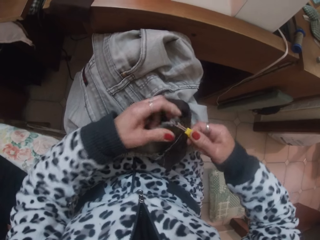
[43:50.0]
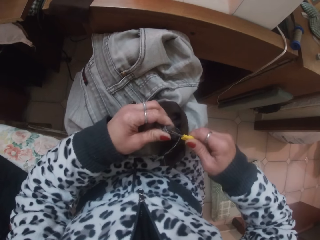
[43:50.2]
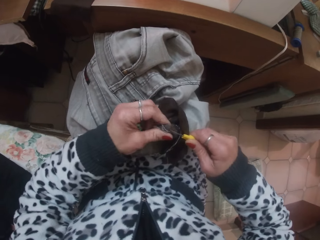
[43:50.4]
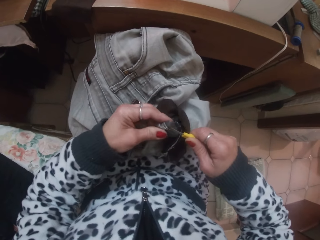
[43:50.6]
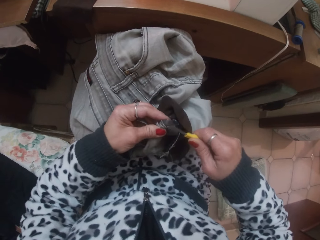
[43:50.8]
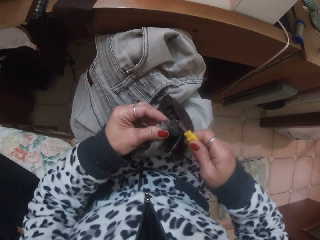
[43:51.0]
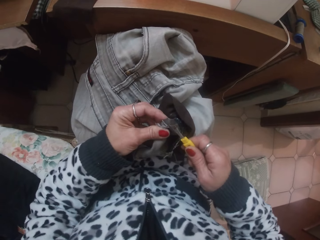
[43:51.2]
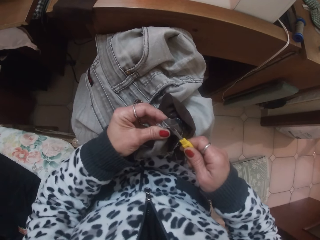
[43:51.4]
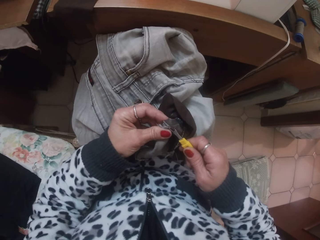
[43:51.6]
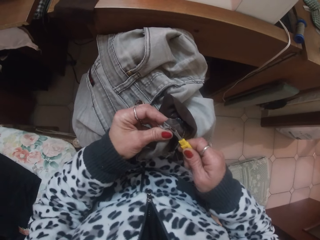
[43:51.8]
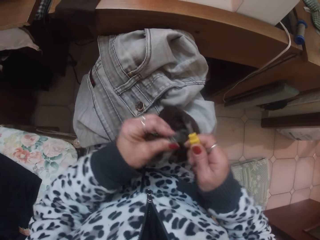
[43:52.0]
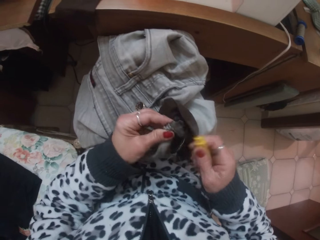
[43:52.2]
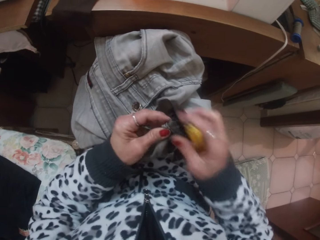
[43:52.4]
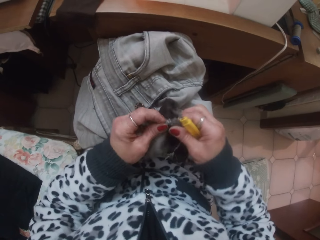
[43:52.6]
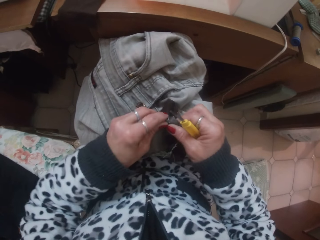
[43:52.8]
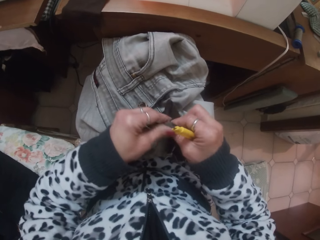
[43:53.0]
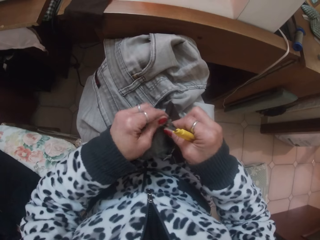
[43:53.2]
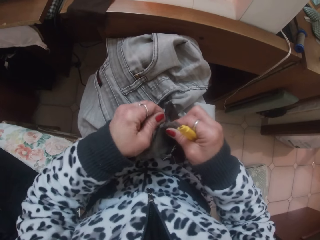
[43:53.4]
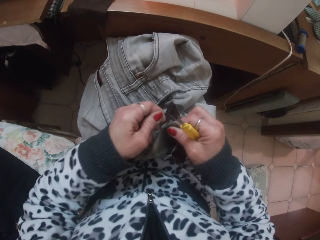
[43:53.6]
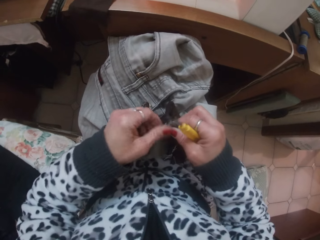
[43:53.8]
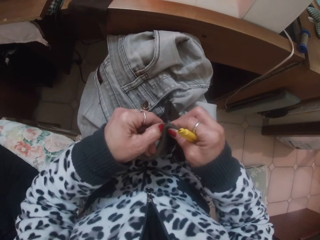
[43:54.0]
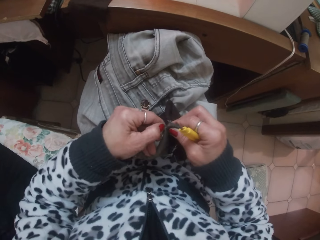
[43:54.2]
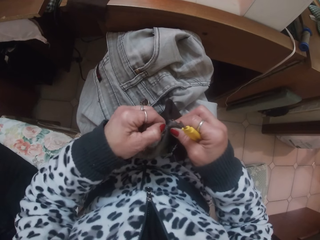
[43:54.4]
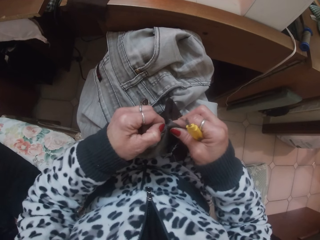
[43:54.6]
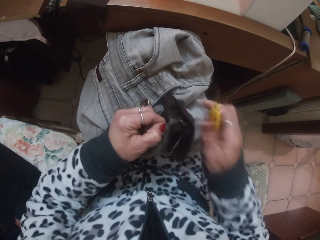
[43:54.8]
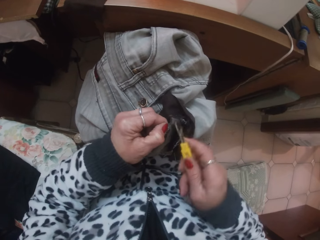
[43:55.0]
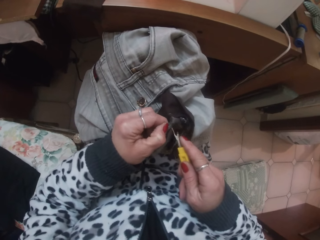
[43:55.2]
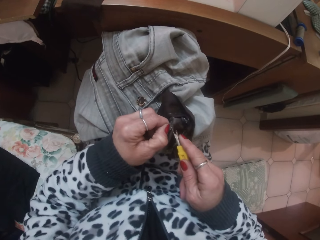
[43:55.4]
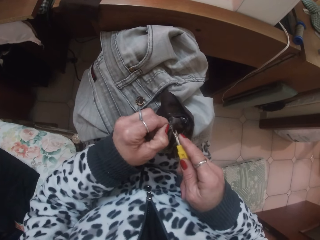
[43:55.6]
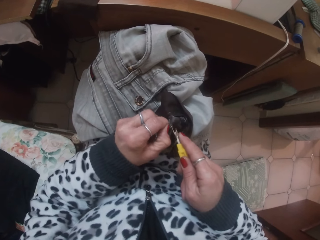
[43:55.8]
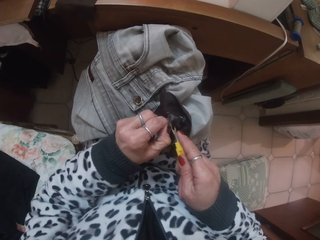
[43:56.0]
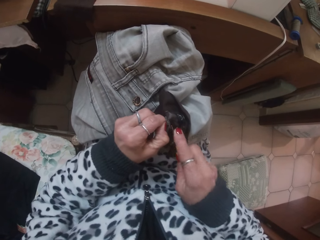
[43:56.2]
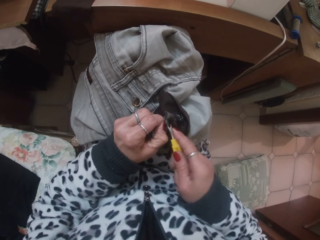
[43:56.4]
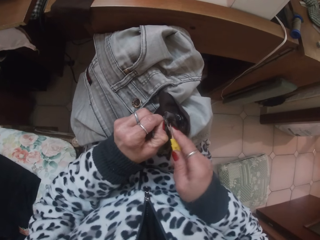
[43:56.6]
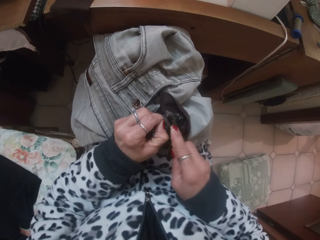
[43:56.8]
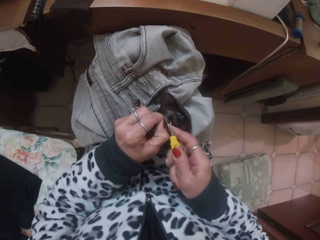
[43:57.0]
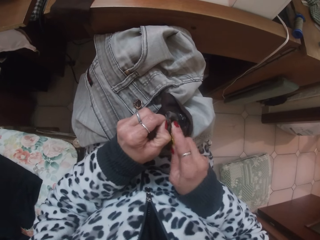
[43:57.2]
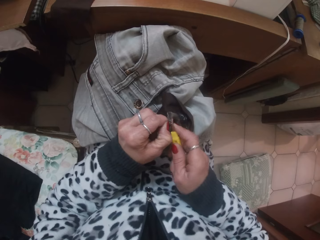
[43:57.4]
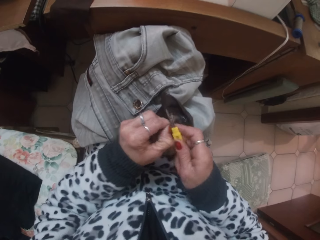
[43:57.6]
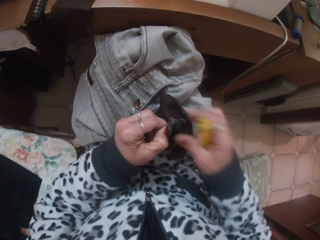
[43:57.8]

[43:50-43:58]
The camera wearer pulls on the loosened part of the jean with her left hand.

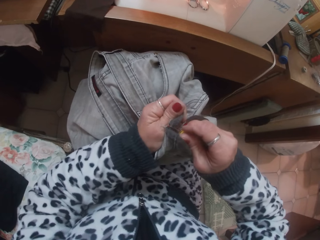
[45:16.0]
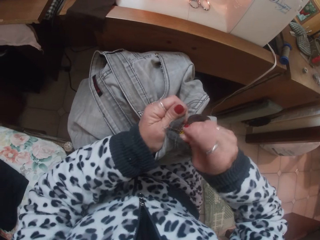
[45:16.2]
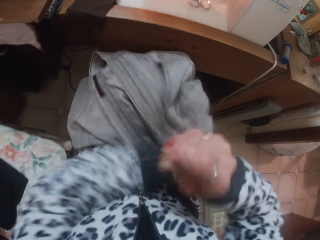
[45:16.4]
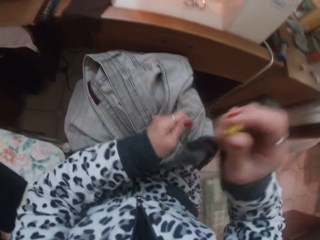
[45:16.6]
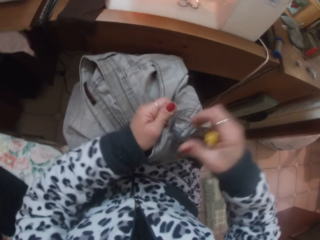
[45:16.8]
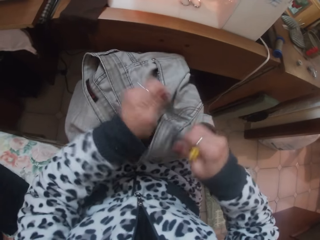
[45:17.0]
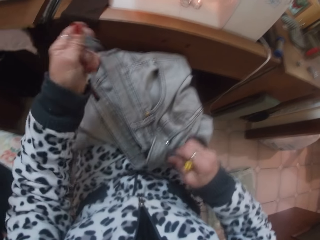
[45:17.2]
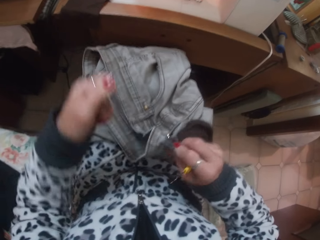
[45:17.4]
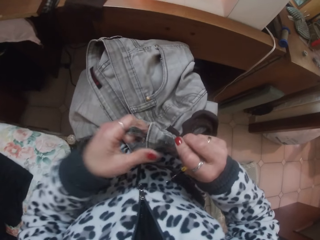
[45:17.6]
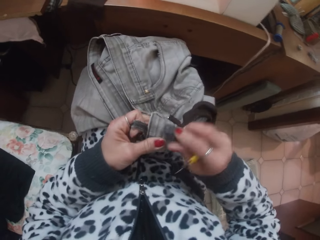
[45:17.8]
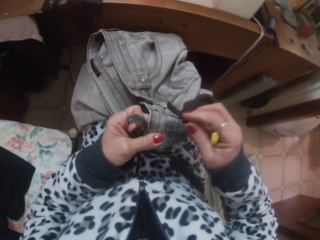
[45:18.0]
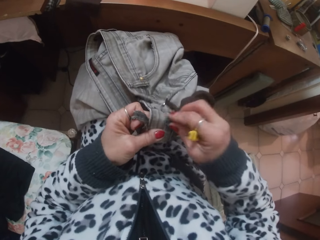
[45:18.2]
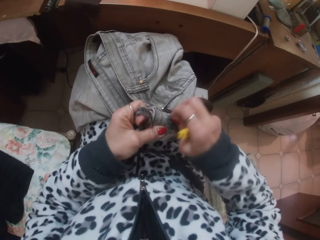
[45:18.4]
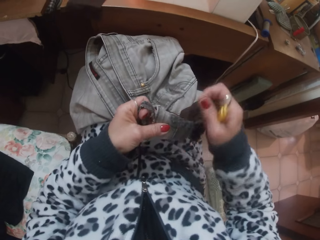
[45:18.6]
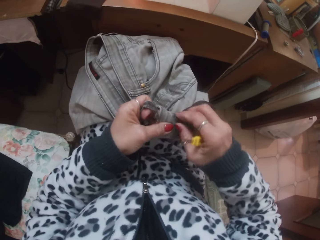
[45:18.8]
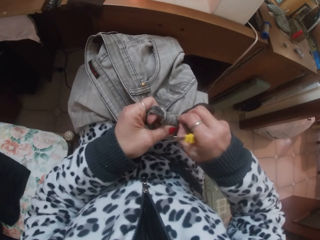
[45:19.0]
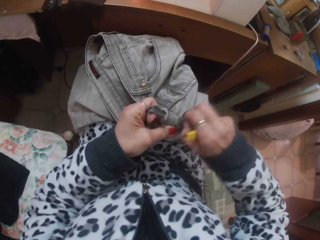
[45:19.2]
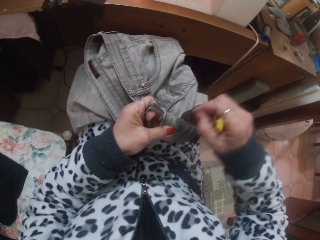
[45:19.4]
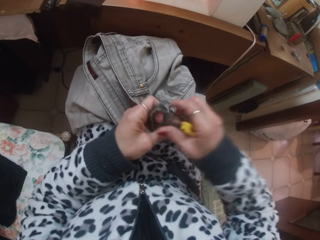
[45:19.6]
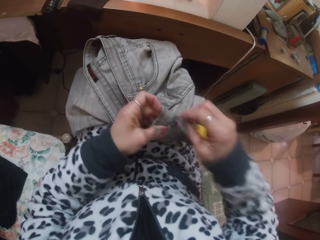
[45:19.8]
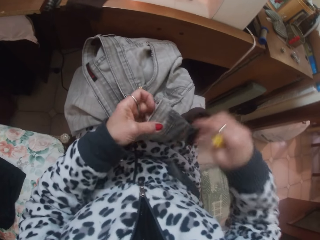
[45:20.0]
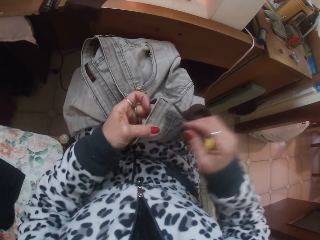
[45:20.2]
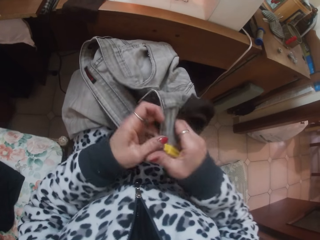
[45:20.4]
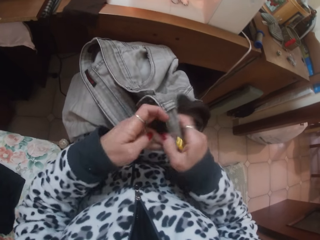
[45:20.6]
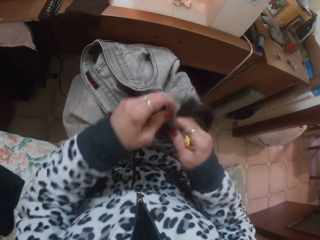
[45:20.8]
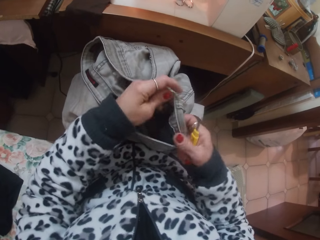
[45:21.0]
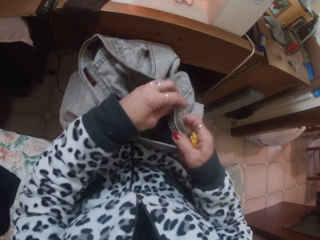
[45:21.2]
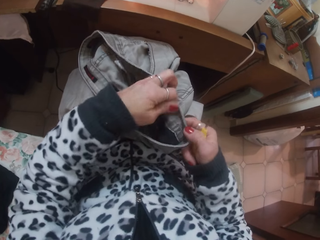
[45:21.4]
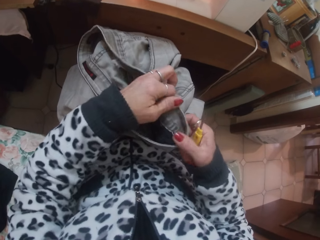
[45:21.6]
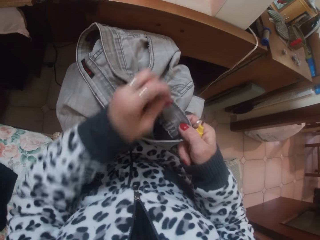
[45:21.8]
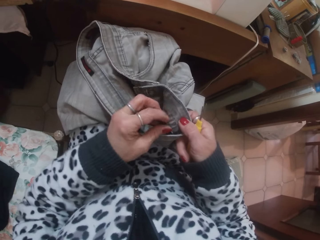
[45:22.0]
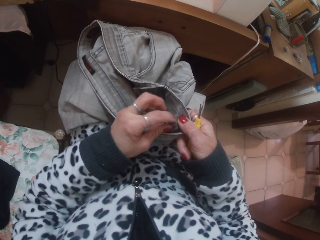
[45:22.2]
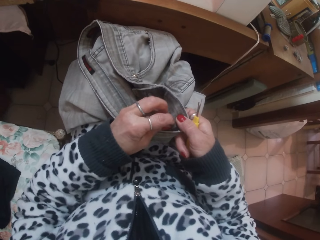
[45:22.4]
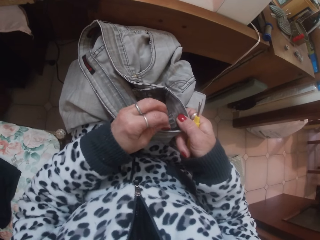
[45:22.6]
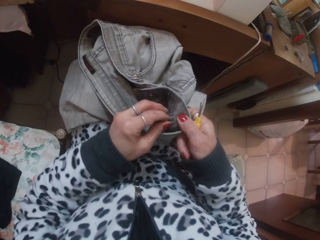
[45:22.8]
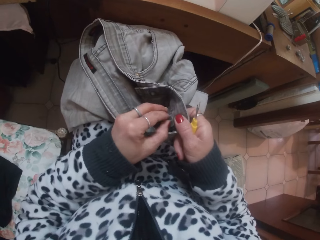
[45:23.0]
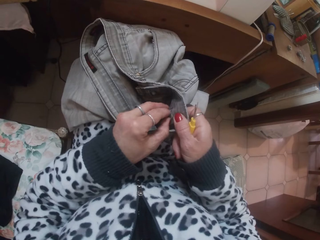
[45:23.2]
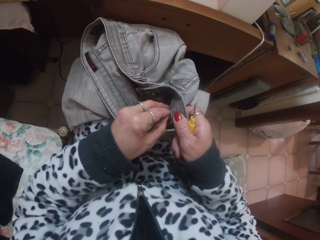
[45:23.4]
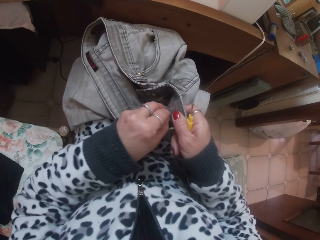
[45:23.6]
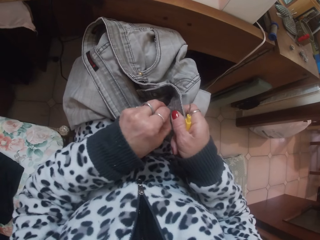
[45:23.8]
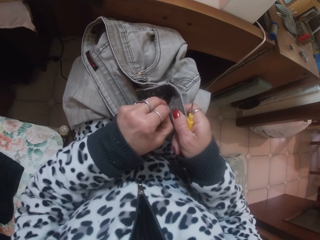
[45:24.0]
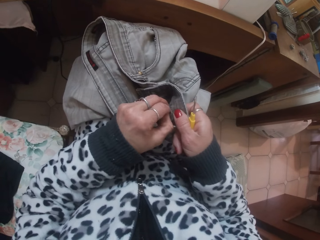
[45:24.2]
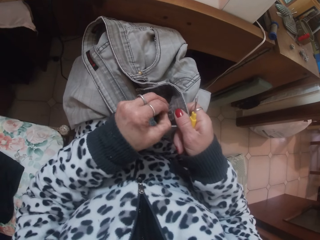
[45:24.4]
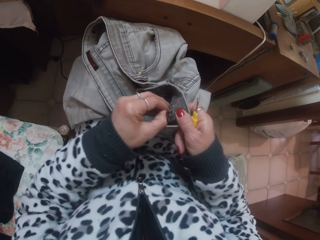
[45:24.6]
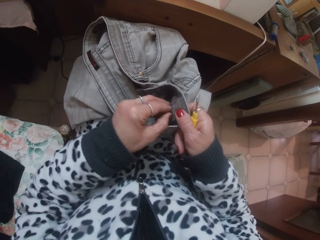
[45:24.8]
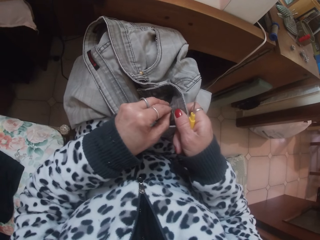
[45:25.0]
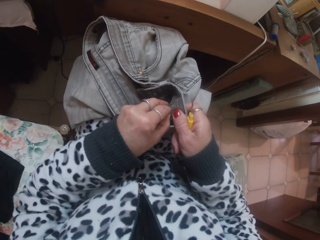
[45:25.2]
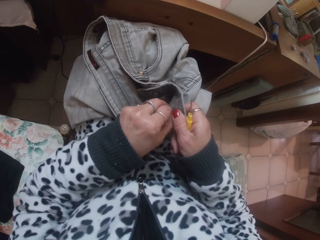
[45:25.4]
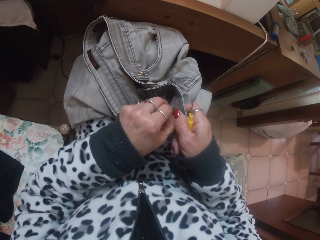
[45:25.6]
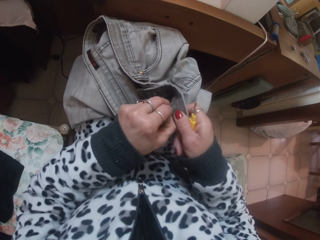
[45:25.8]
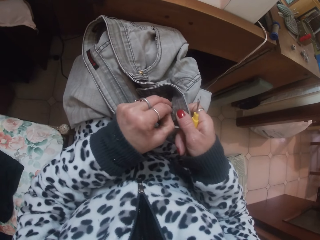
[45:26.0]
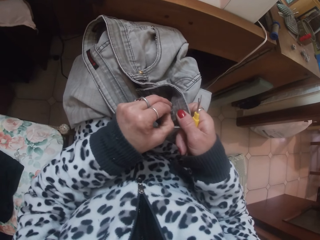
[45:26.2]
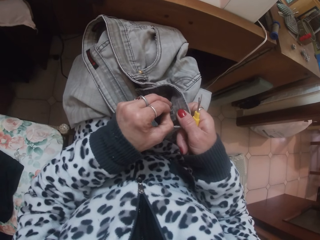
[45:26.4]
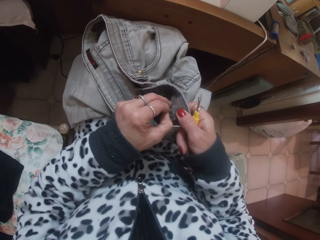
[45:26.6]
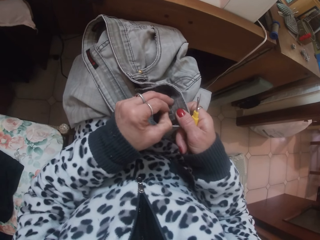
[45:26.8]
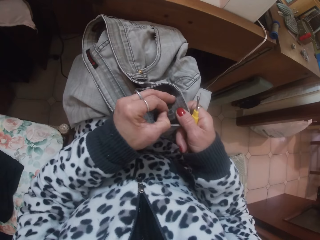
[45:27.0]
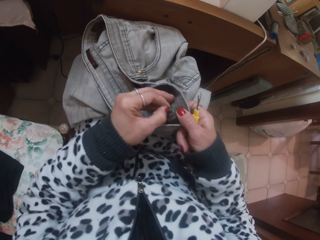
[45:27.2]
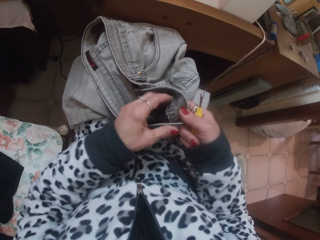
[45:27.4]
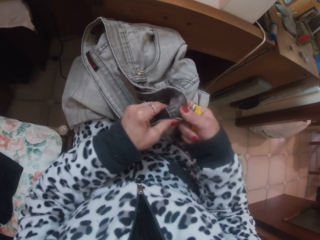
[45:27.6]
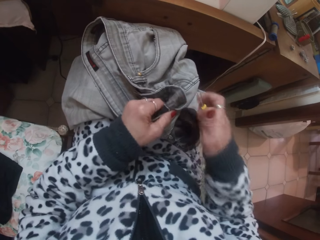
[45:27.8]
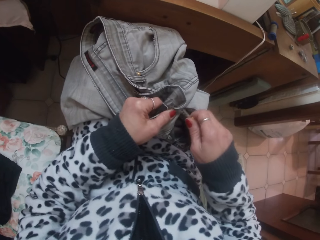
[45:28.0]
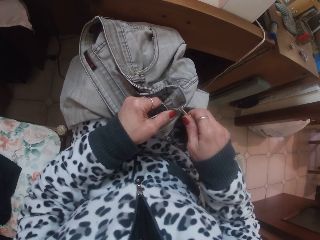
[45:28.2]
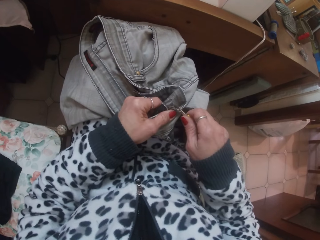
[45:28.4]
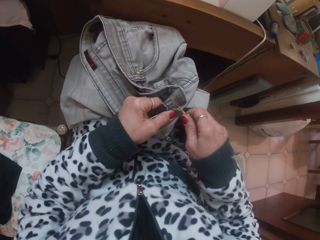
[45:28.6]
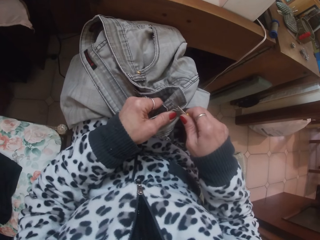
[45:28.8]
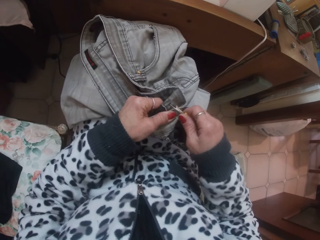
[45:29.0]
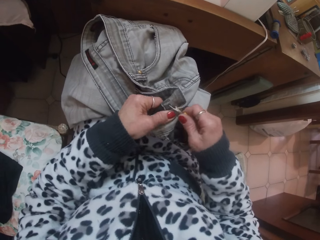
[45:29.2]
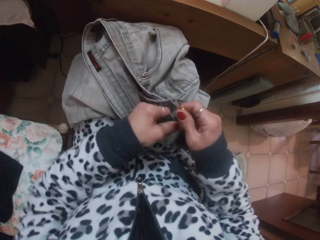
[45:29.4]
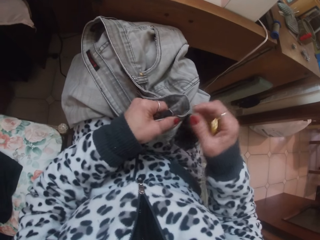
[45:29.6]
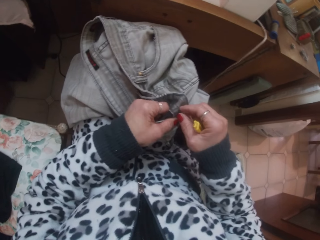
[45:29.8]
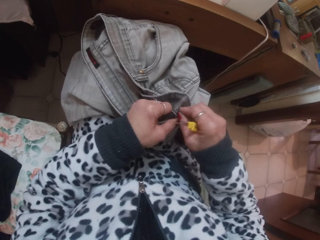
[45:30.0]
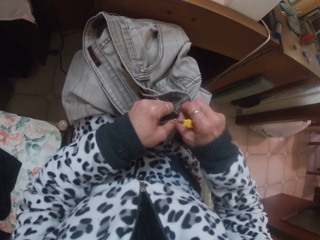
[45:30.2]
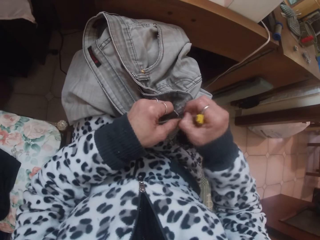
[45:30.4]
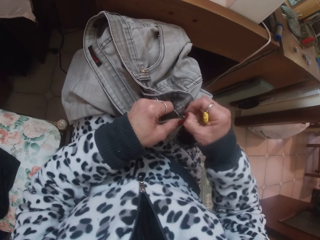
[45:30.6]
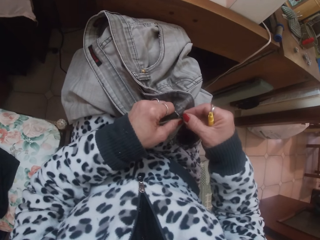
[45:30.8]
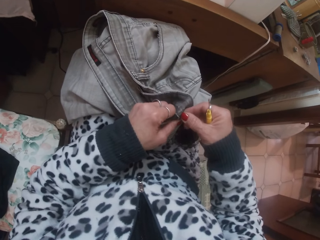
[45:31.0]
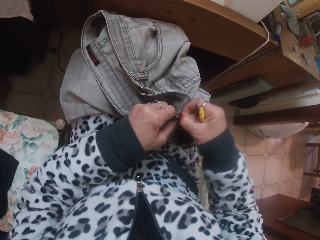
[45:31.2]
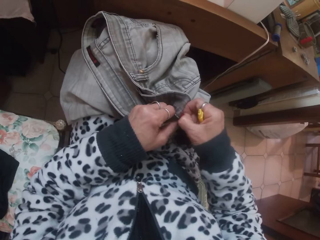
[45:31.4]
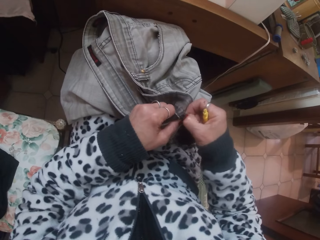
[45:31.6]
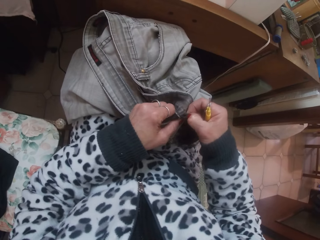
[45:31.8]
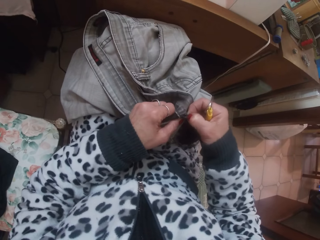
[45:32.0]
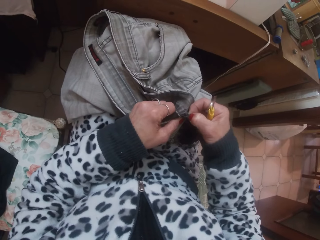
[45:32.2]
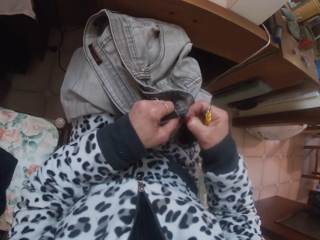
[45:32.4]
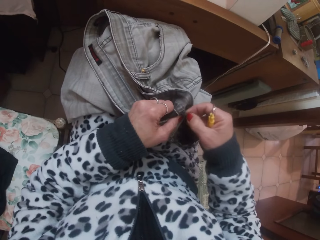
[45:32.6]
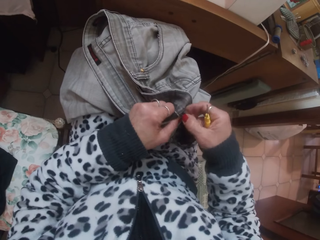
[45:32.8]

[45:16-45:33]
The camera wearer tears a part of the cloth. She picks loose threads on the jean with her right hand. She drops the loose part of the jean on her lap with her right hand. She picks loose threads on the jean with her left hand. She pulls out the cloth's thread with her hand. She pulls the thread out with a seam ripper. She loosens the thread on the jean with a seam picker in her right hand.
